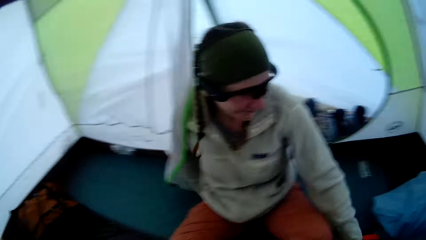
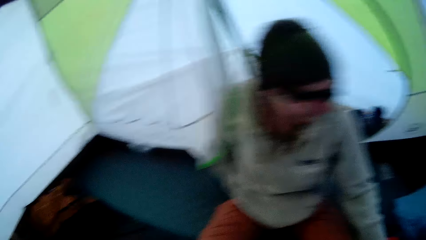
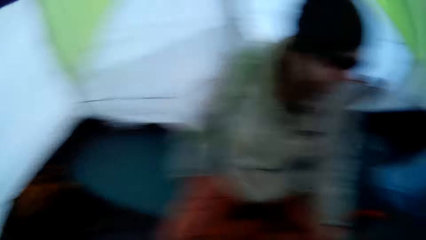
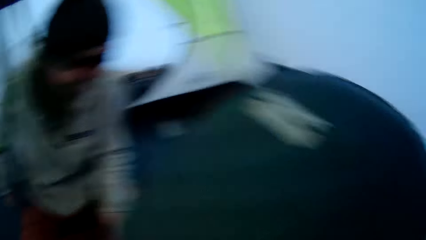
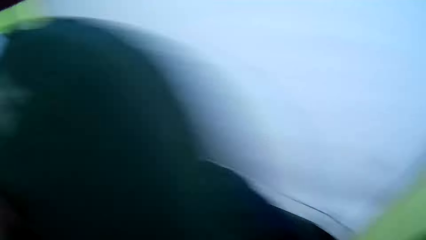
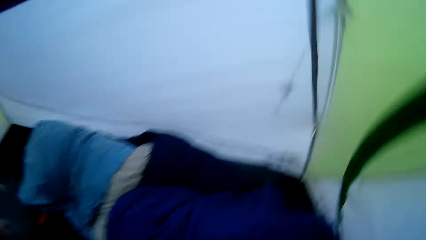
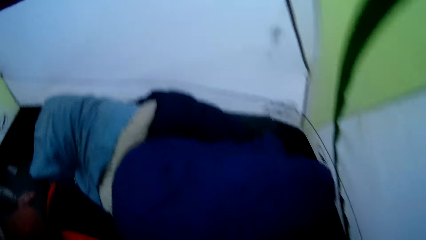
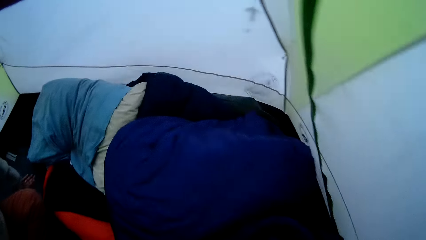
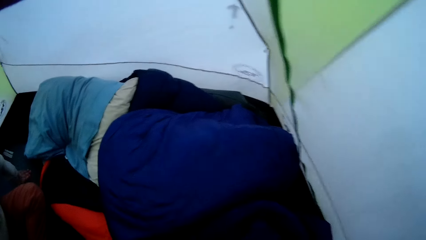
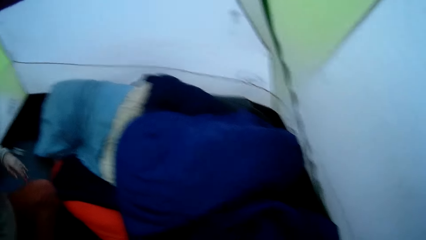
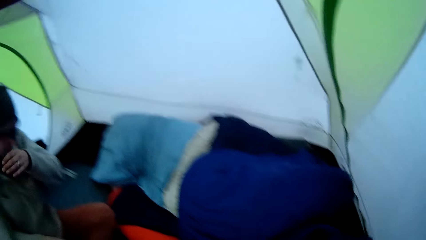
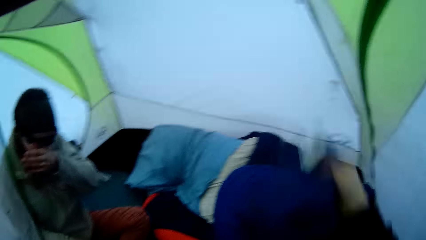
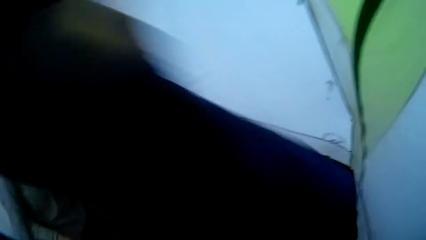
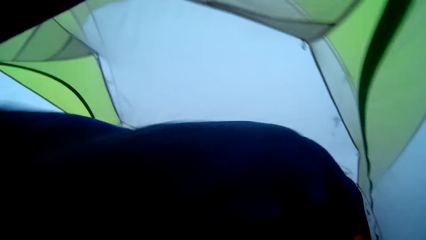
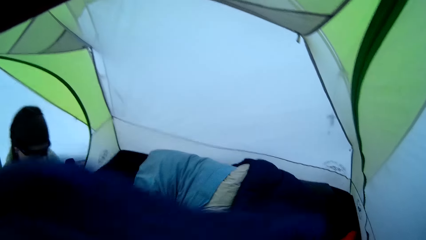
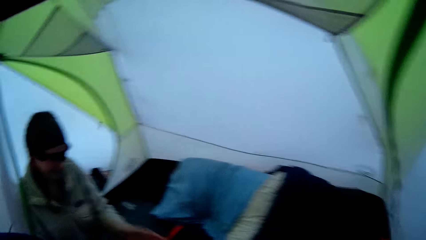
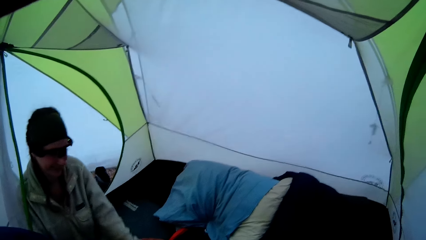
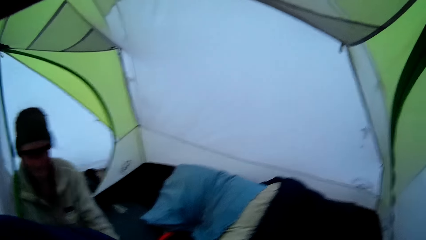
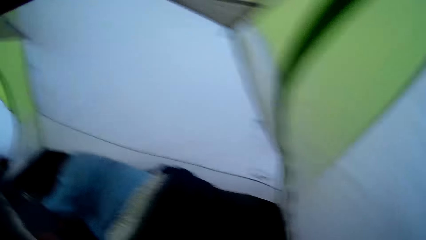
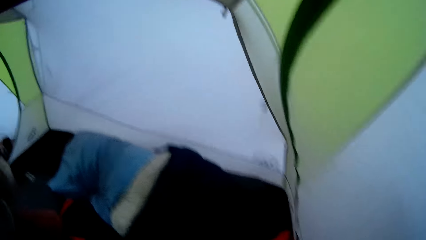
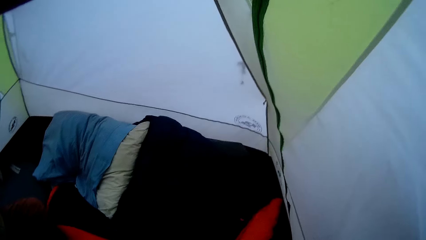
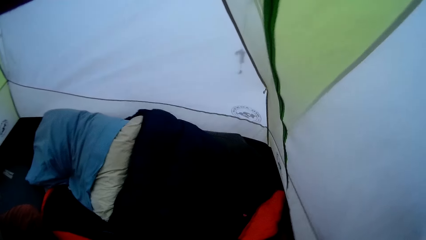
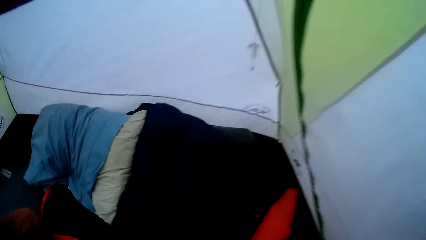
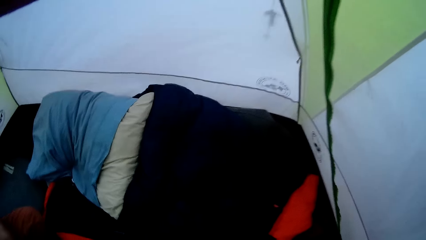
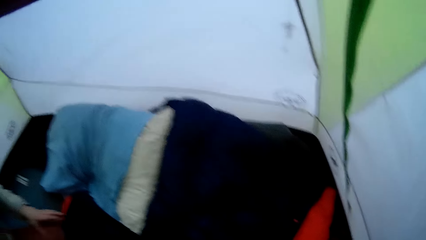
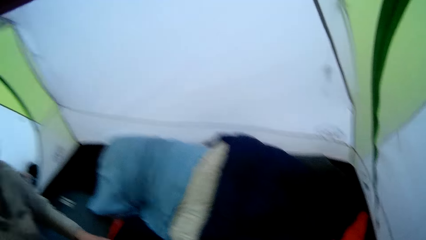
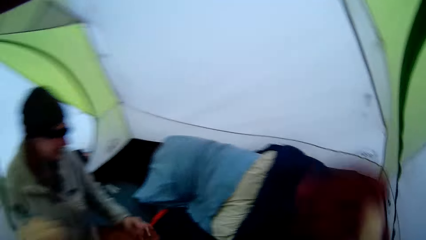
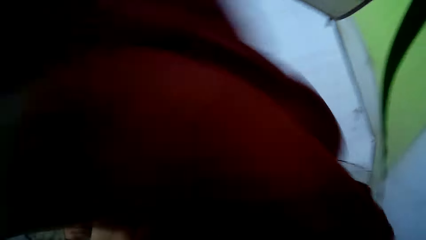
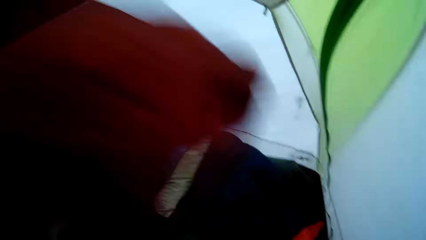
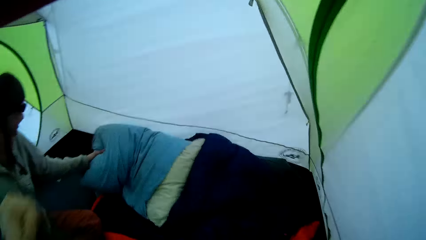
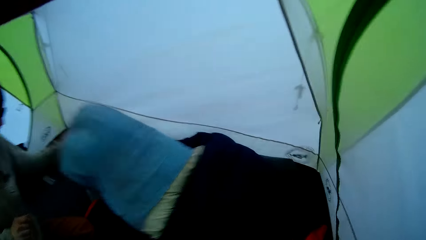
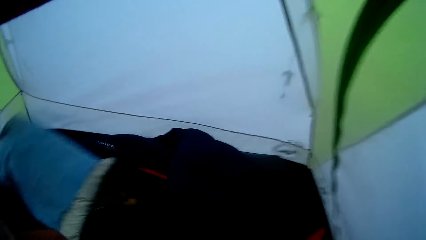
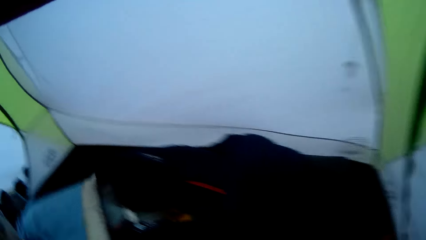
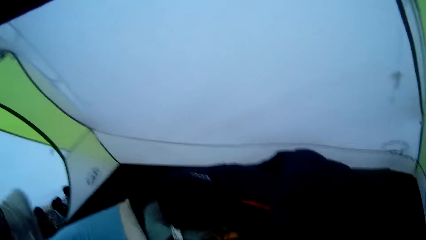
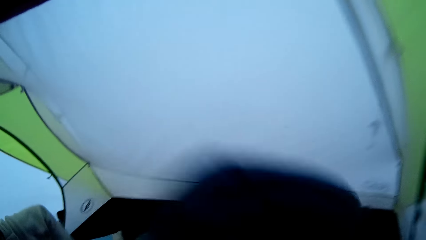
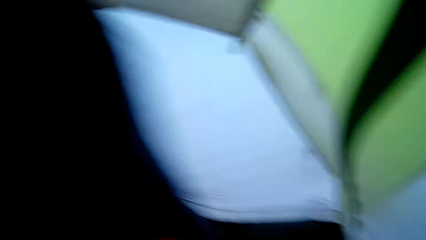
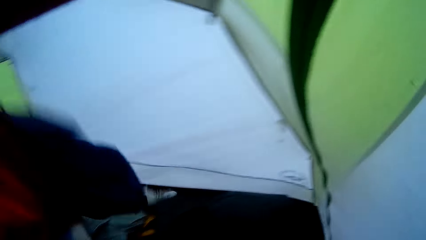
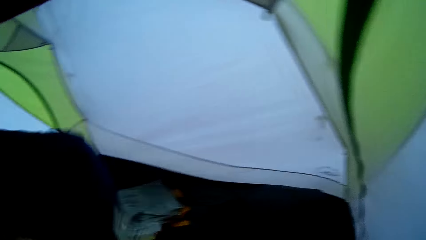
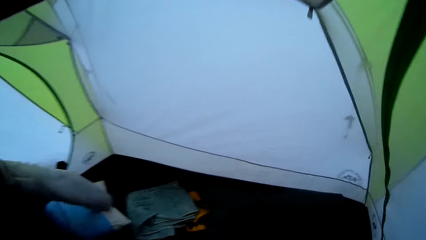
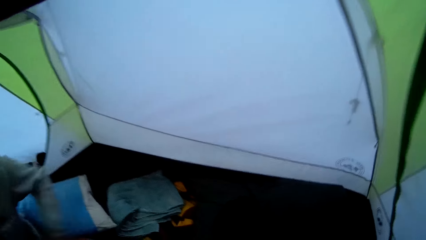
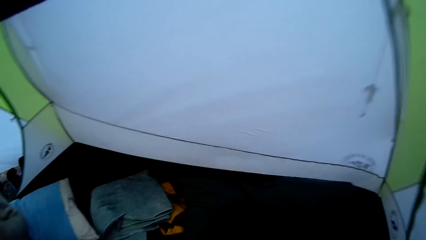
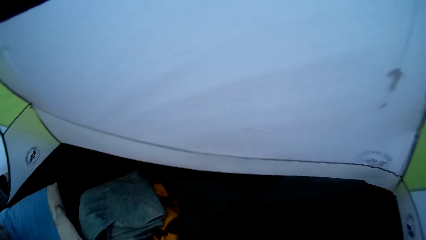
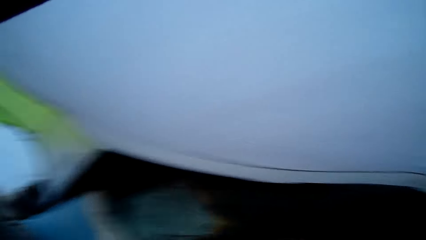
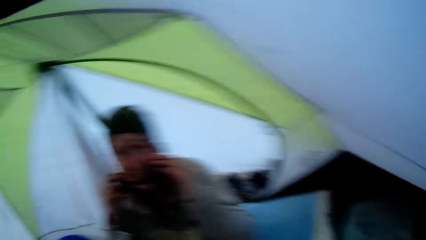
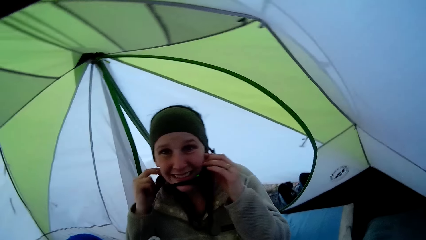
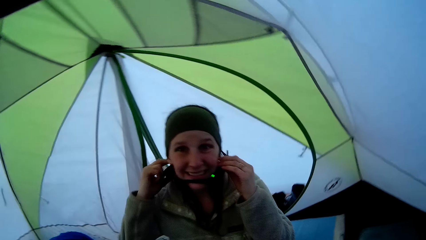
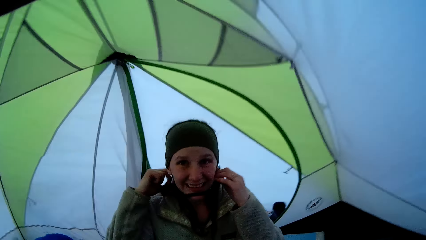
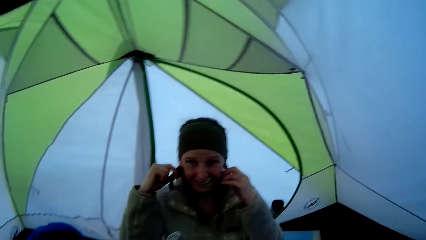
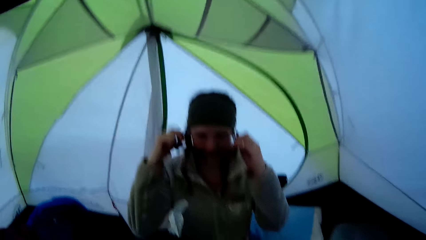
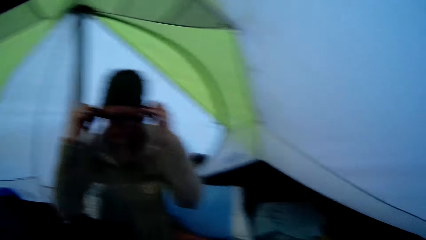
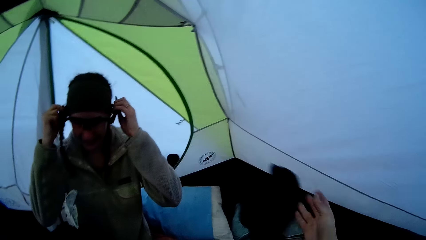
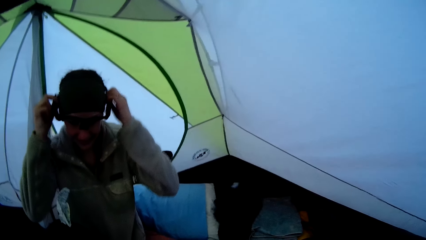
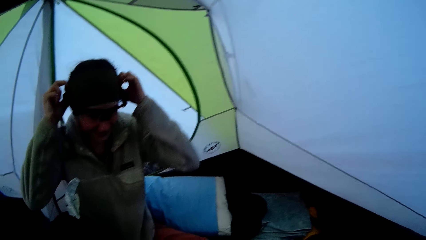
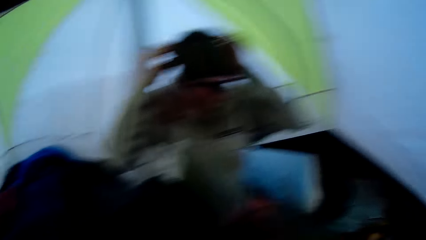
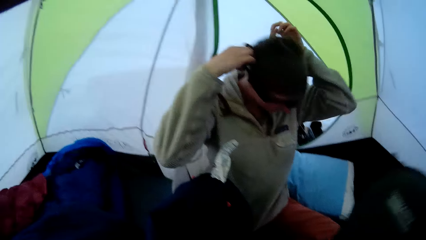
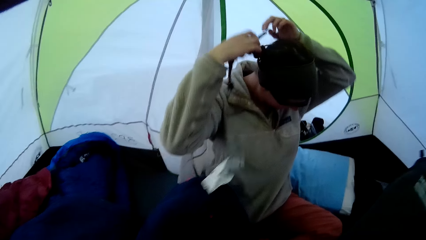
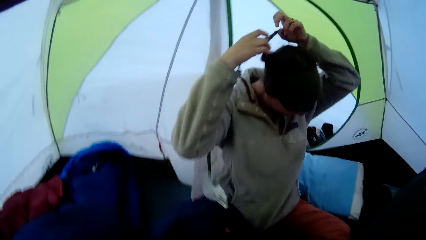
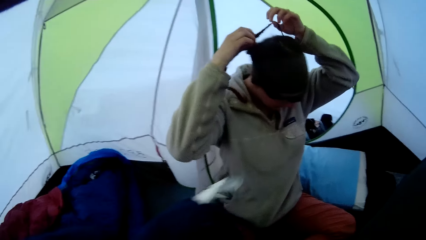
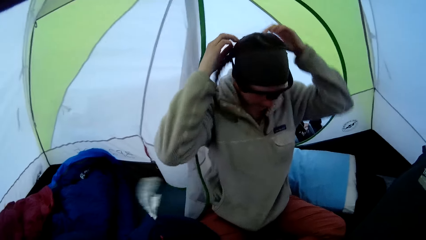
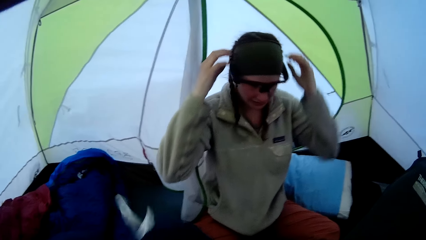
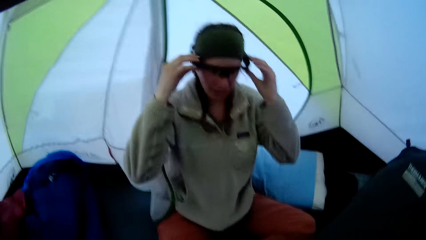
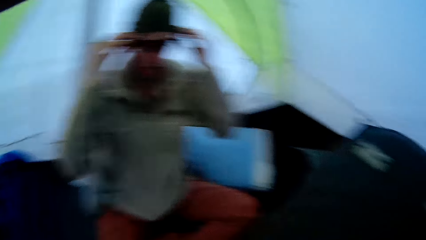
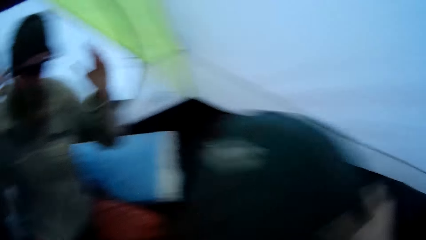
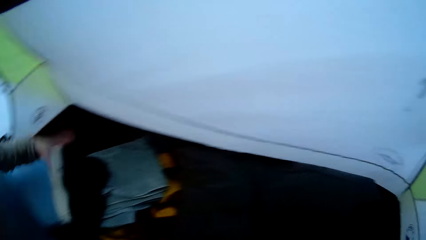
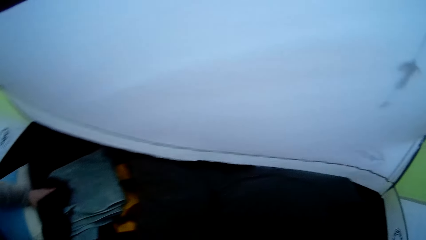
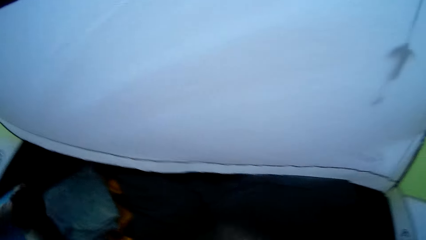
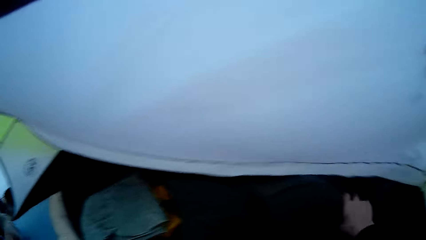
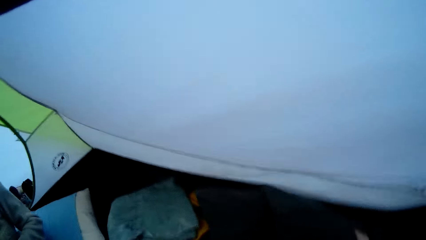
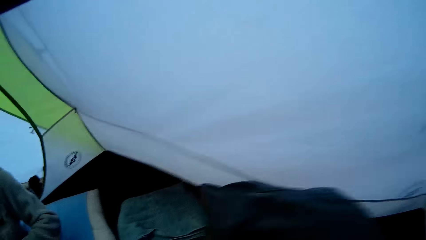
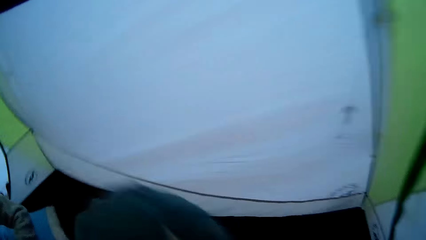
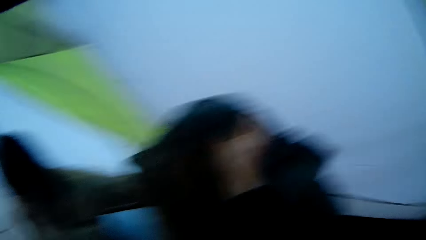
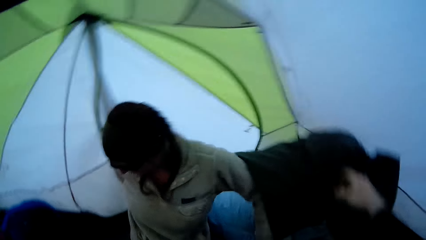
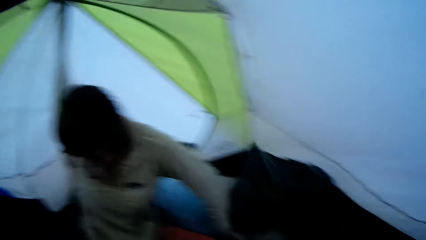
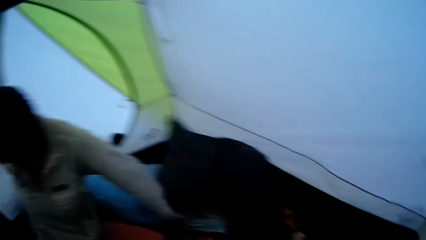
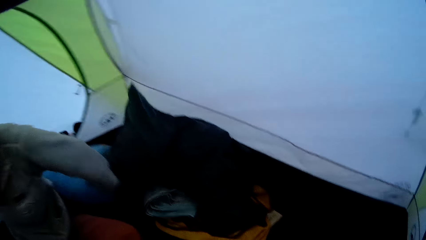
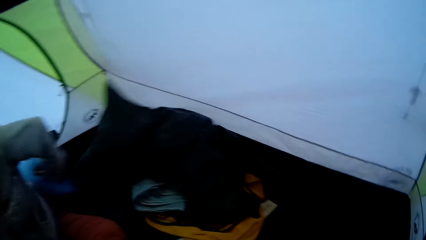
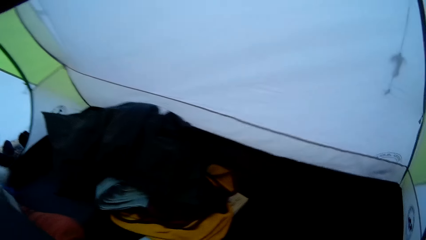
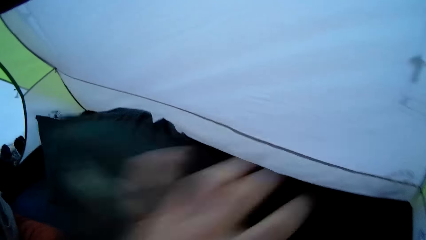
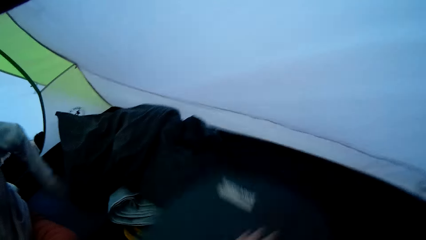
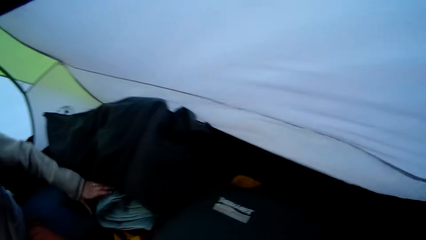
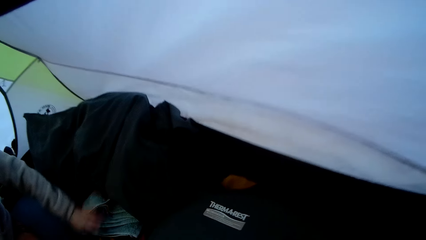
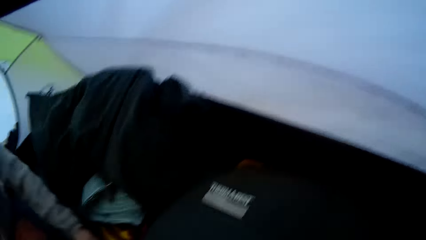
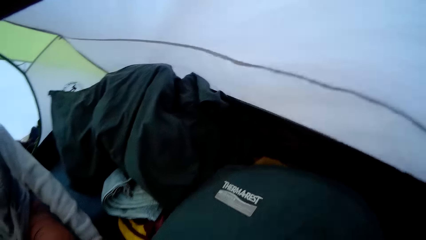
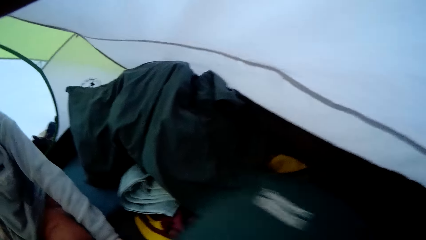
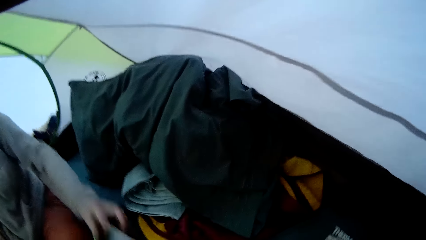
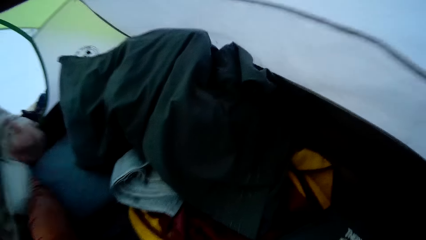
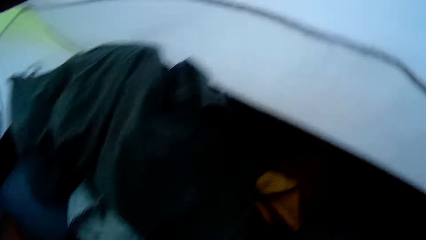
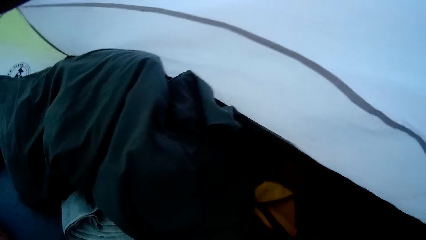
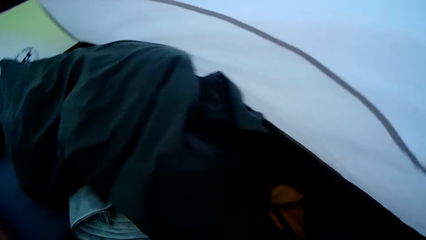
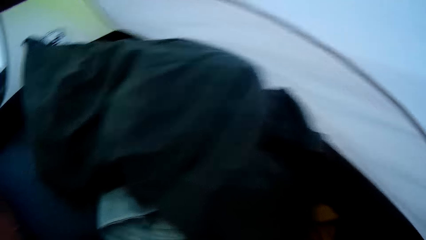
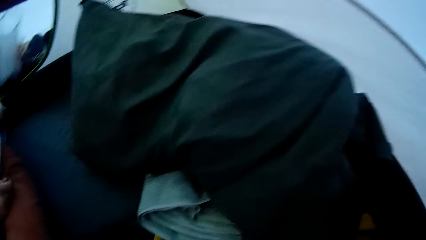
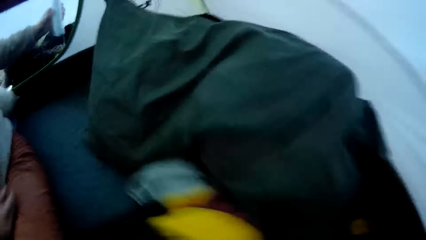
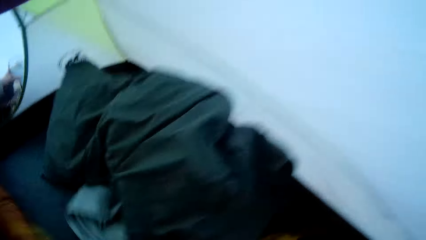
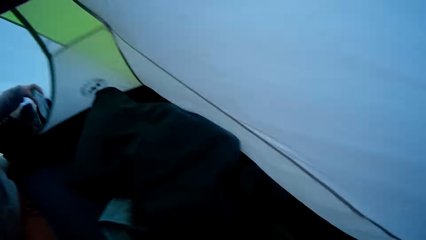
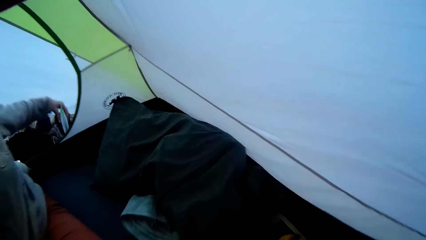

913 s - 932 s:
The camera wearer spreads a duvet and lifts a blanket. A woman picks up a pillow case or pillow. The camera wearer lifts the blanket again. The woman drops the pillow. The camera wearer lifts the blanket. The woman wears glasses, holds her gear, and adjusts her gear. The camera wearer drops a cloth, moves a sleeping bag, and holds the sleeping bag. They hold the sleeping bag again. They lift the blanket, spread the duvet, and drop the sheets. The woman moves the sleeping bag. The camera wearer drops the sleeping mat. The woman touches the blanket, picks up something, and drops it.
